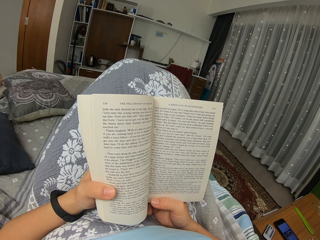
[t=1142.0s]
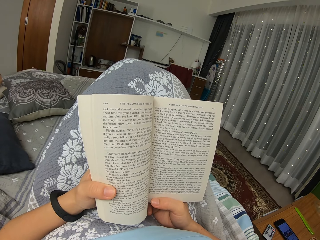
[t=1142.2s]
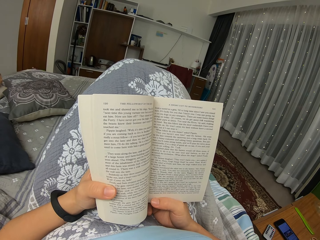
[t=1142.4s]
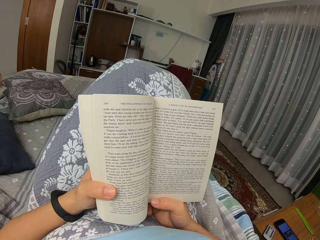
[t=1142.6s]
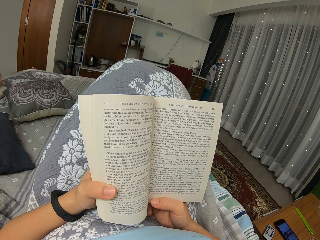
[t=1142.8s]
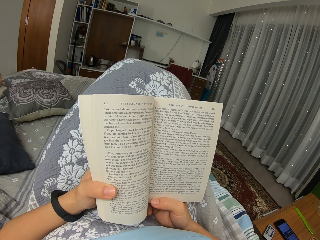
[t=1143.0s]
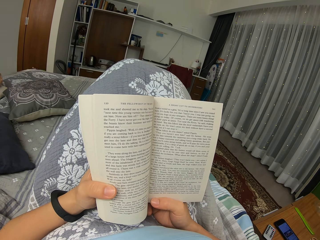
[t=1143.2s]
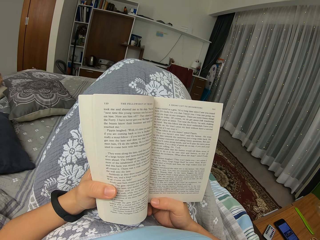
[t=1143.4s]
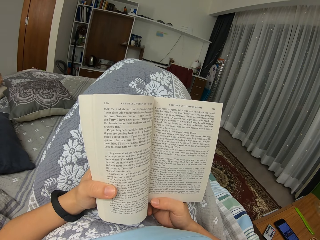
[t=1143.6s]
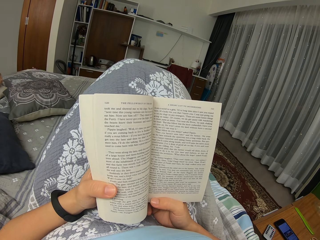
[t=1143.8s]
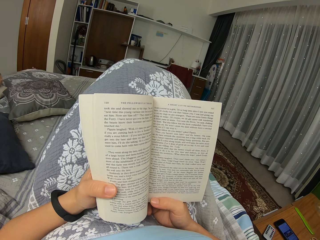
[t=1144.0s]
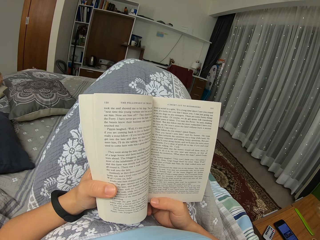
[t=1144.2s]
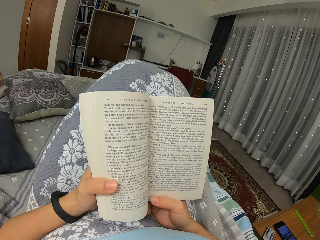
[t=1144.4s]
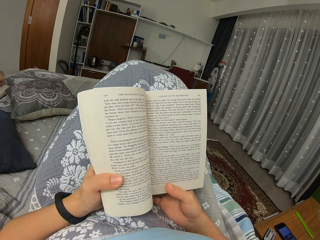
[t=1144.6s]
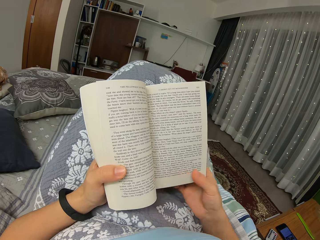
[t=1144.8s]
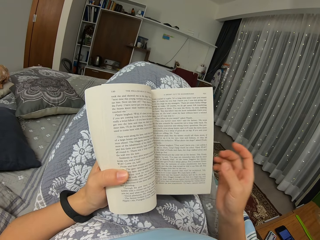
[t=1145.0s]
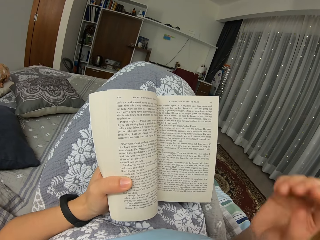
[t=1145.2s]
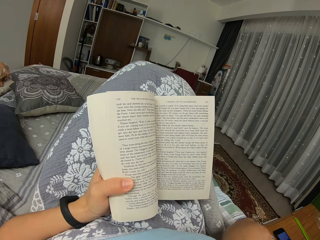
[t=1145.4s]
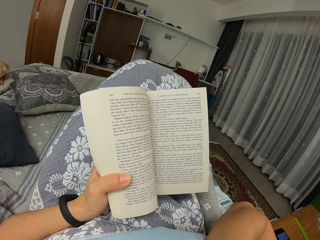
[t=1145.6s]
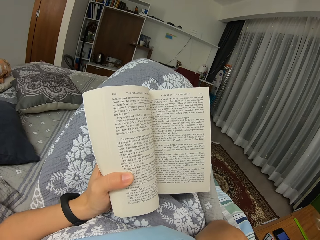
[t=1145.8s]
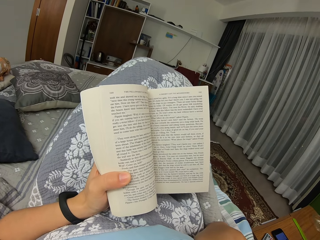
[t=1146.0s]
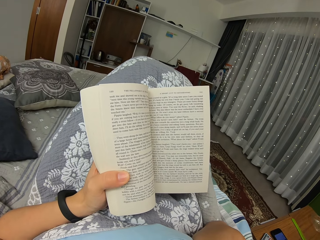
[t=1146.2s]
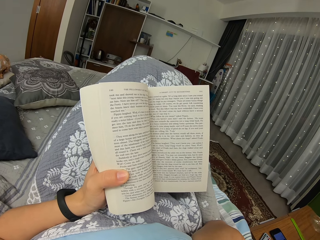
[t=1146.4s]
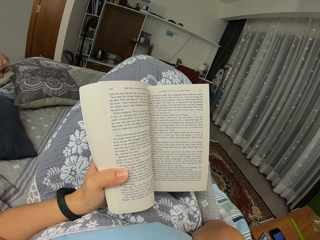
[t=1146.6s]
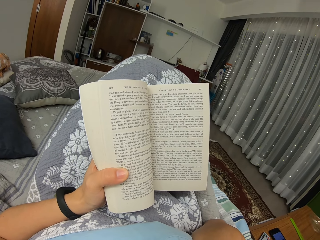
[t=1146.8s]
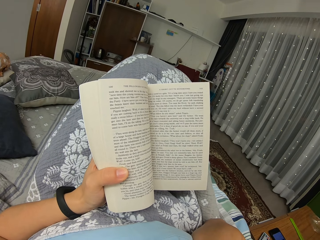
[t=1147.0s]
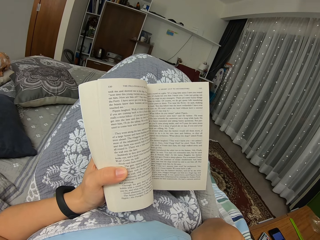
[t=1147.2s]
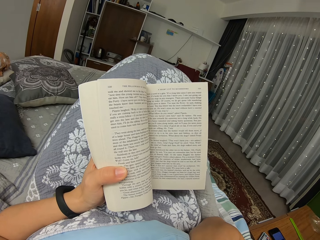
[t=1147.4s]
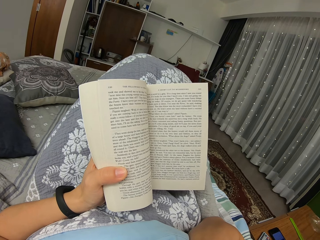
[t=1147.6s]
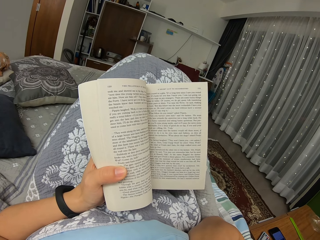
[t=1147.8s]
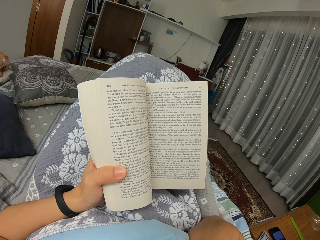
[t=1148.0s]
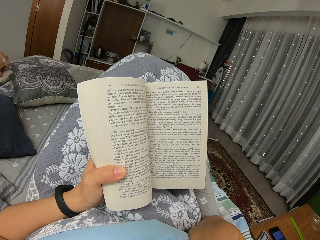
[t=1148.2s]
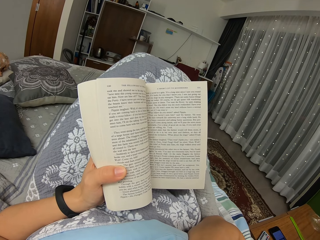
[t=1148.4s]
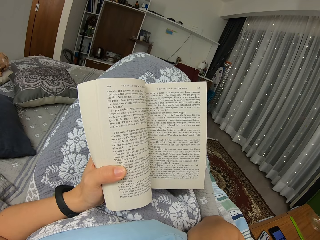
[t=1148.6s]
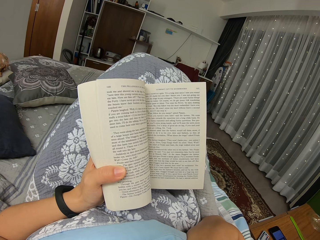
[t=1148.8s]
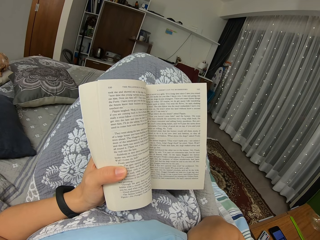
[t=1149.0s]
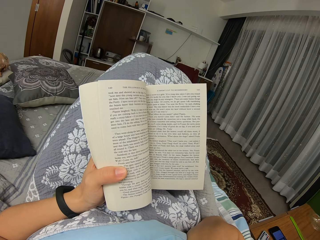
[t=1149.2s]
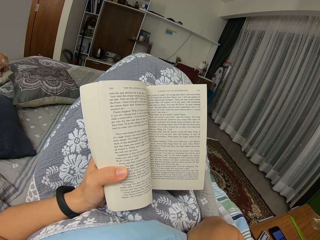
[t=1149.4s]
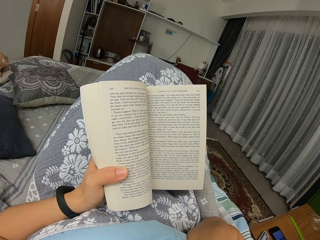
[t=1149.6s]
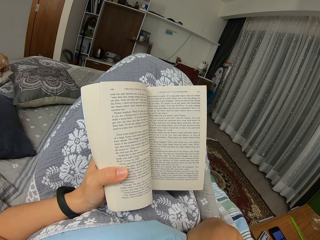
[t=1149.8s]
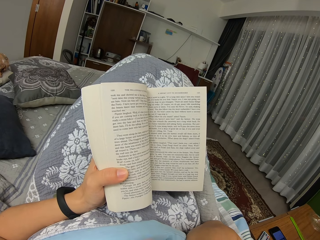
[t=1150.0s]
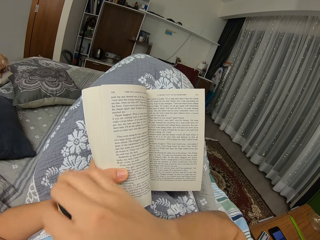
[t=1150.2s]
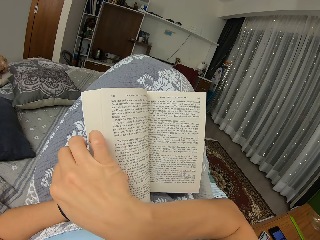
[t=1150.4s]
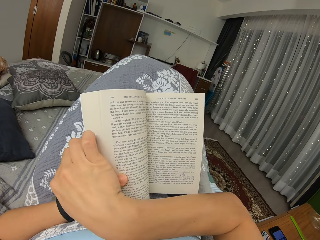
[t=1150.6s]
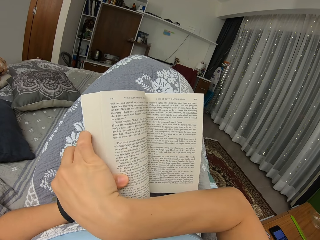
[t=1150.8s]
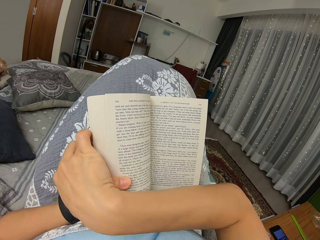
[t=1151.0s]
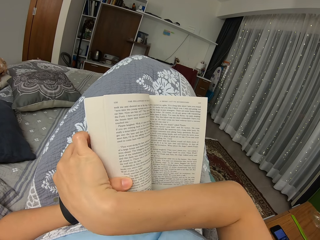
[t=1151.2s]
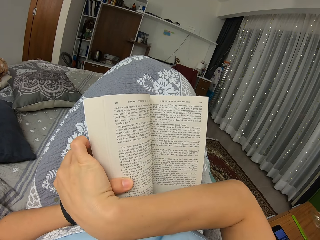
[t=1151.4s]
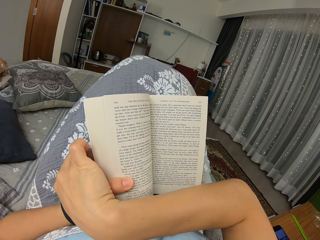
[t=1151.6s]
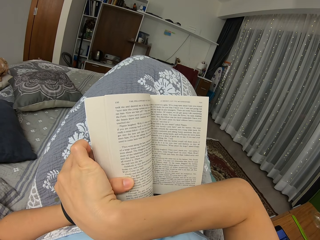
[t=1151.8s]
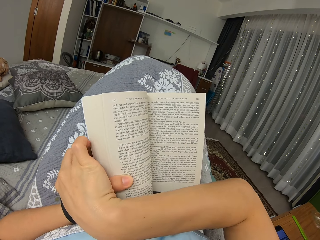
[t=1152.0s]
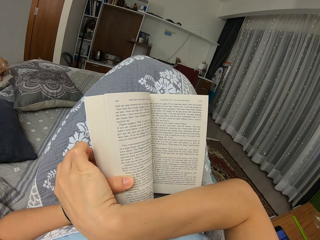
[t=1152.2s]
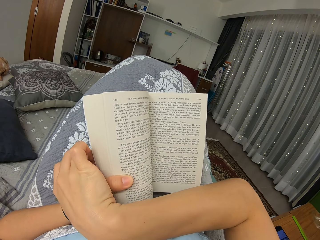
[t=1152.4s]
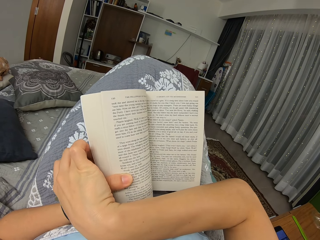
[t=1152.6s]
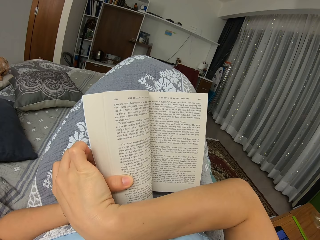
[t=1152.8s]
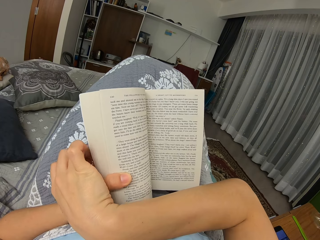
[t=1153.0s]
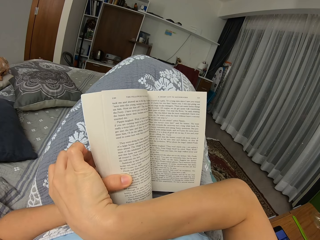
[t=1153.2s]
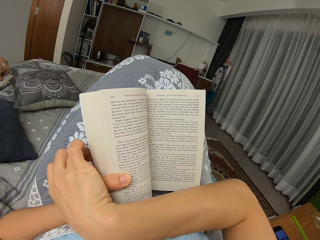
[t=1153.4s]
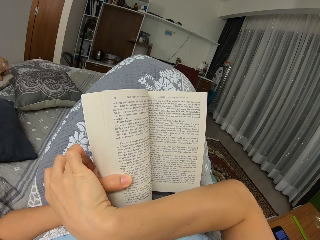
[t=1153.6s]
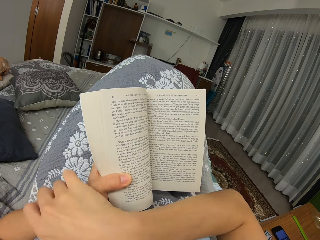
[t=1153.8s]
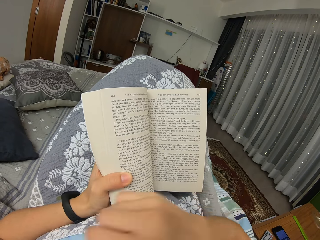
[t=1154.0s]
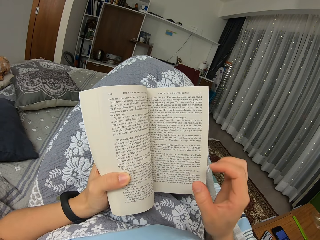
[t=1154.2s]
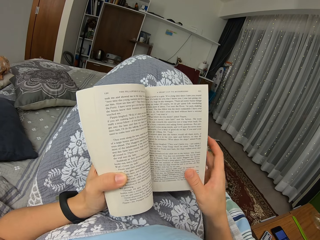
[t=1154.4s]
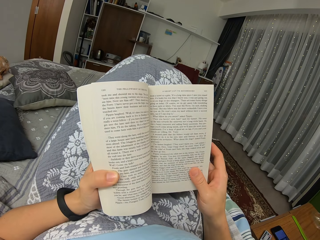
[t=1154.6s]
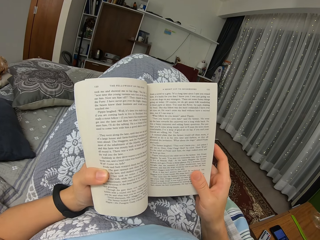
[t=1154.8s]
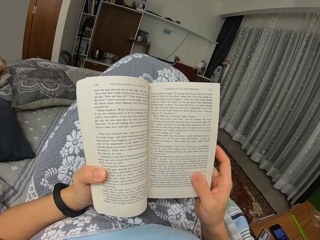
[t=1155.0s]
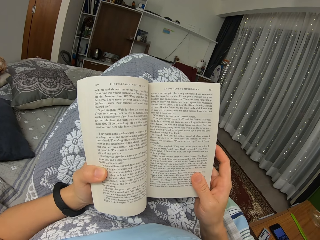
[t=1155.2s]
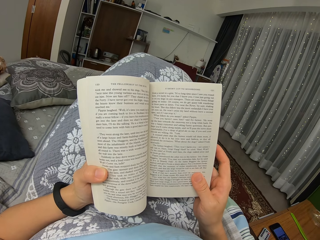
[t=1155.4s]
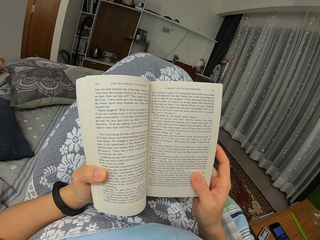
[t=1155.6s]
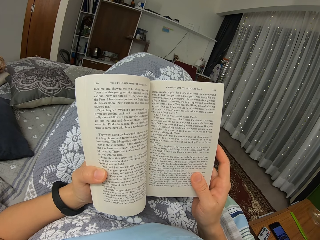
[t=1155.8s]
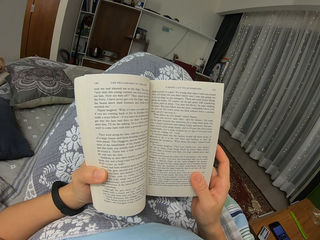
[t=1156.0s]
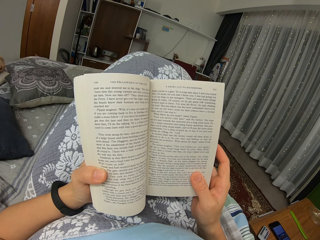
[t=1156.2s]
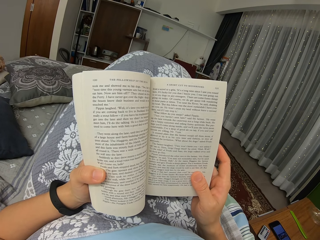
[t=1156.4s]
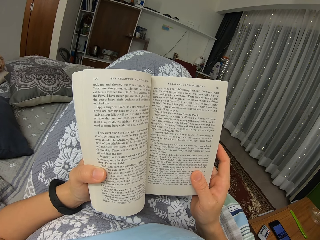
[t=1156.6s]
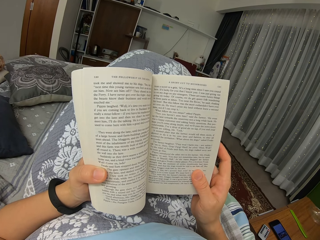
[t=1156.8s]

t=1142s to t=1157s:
The camera wearer lifts the hand. They read the book. They touch the face. They scratch the left hand. They read the book. They hold the book.

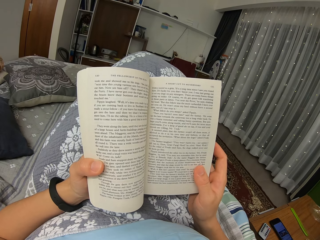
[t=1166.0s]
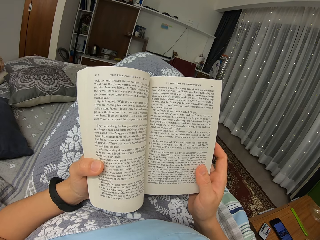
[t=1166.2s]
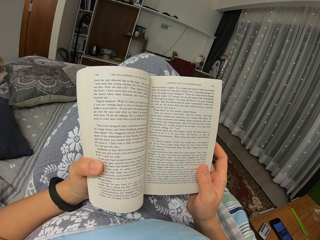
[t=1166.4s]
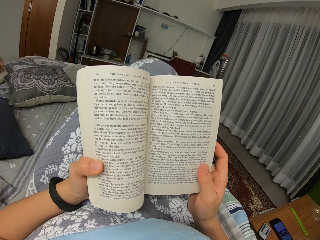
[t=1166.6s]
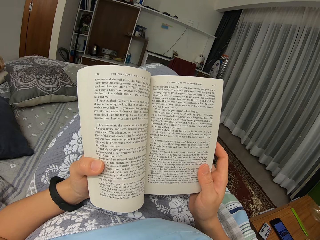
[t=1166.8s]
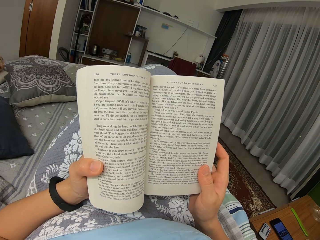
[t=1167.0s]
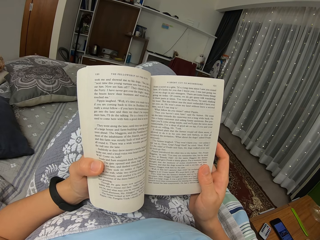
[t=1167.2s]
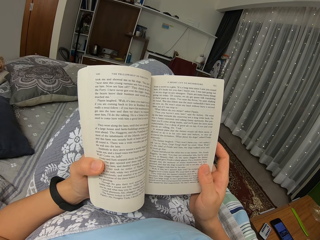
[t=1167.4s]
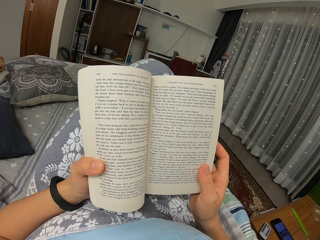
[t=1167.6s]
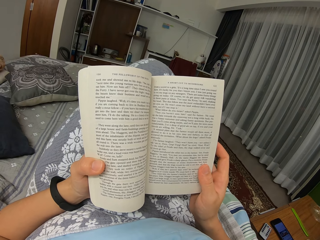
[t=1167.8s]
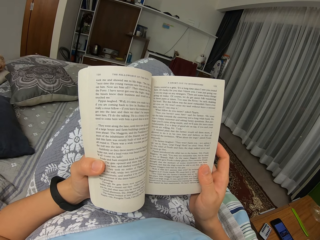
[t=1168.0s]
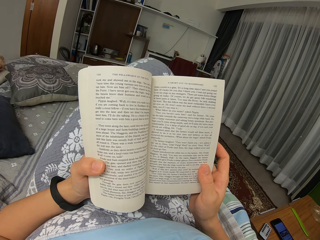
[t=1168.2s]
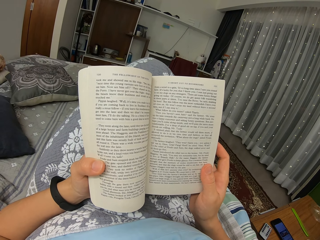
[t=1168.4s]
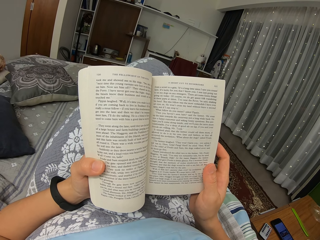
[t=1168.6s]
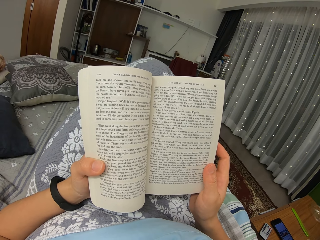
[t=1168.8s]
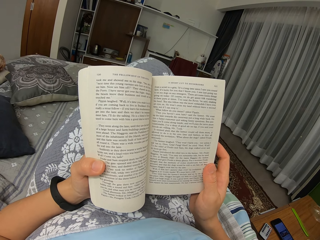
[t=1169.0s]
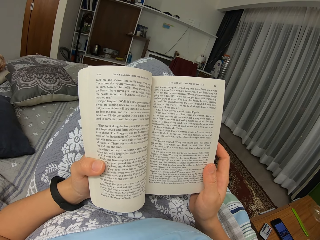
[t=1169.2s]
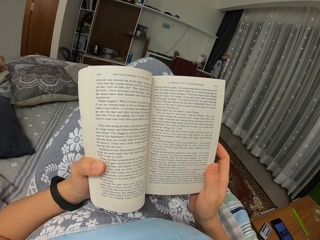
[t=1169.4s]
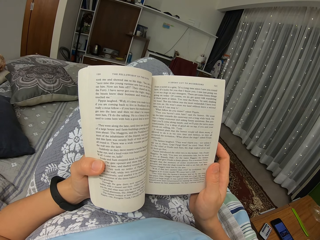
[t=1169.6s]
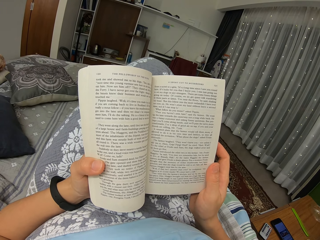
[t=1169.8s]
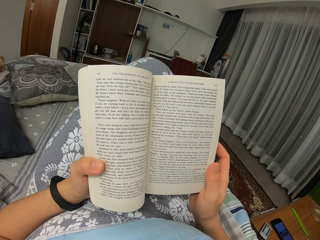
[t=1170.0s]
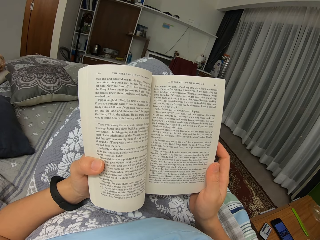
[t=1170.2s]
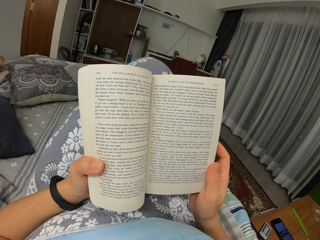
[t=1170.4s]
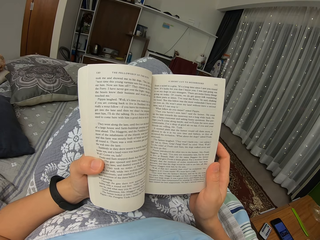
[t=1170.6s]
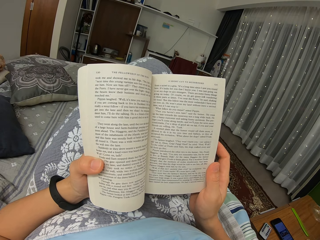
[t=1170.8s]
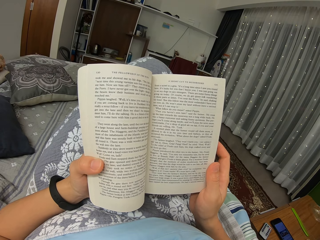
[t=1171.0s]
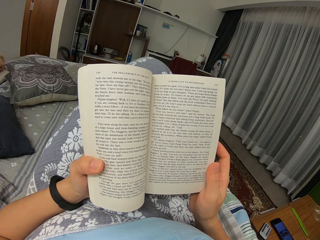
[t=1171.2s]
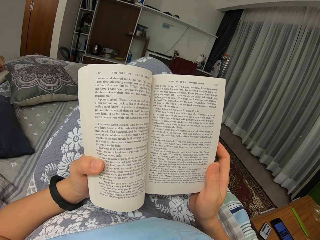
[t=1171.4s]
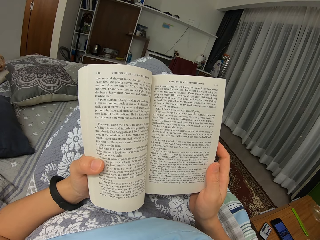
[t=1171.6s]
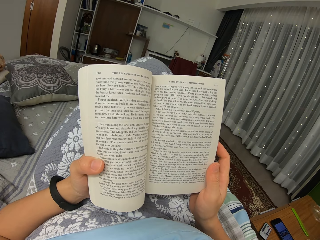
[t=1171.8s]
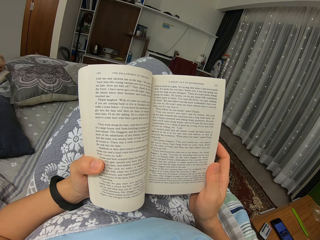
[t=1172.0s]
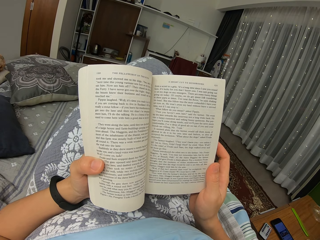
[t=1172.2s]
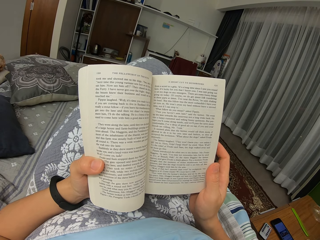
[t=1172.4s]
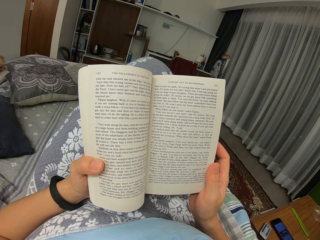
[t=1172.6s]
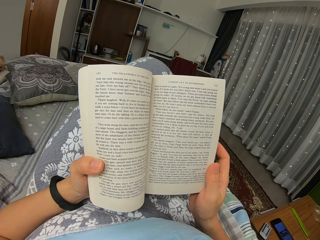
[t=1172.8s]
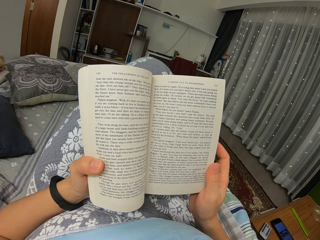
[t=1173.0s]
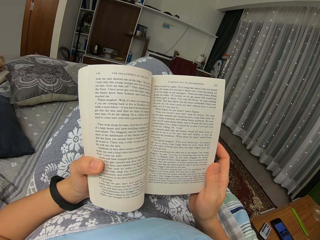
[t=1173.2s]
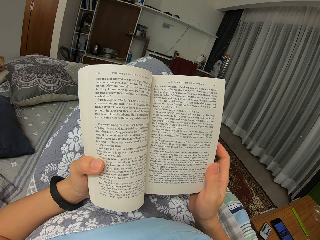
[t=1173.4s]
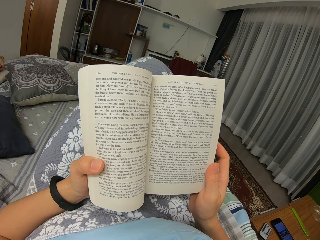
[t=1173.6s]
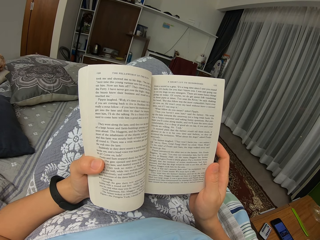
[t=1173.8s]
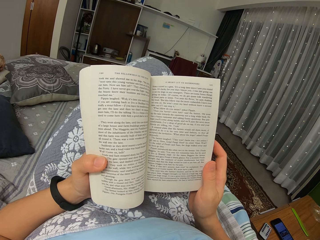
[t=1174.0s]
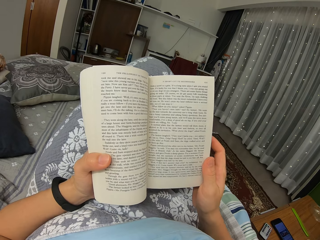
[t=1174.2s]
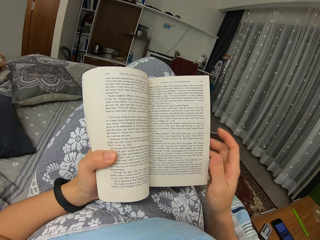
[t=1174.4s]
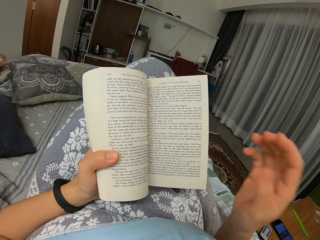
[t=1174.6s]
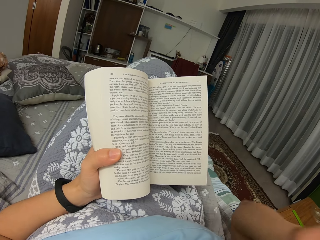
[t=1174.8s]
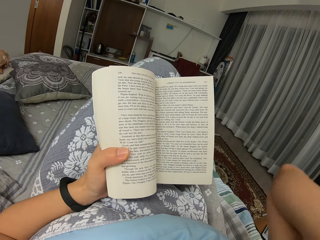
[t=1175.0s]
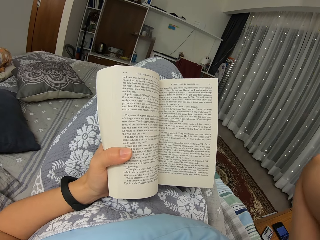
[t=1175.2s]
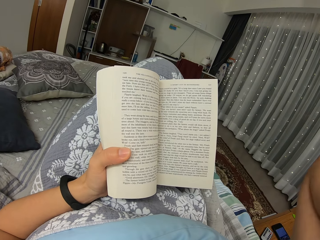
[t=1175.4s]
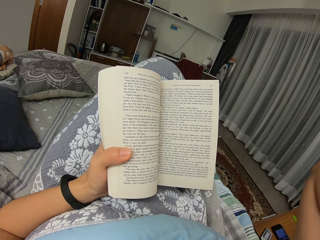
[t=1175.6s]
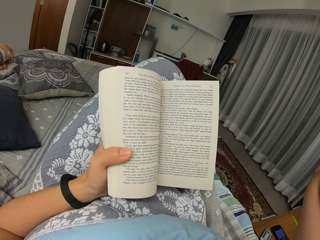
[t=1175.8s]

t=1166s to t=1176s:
The camera wearer moves the leg. They move the arm. They read the book. They lift the right hand.
